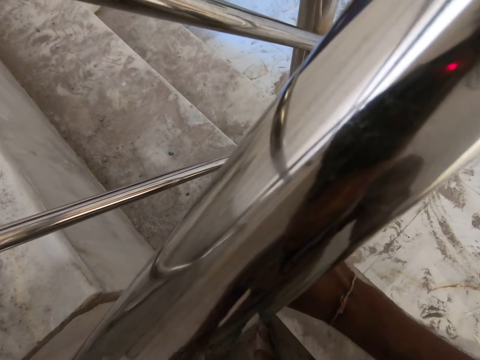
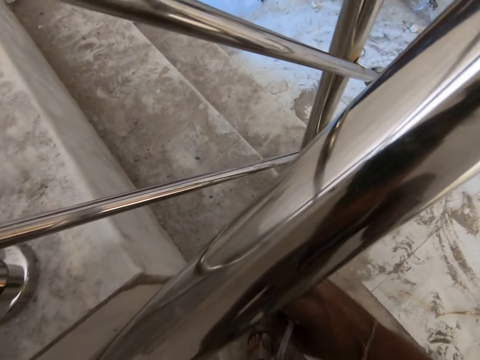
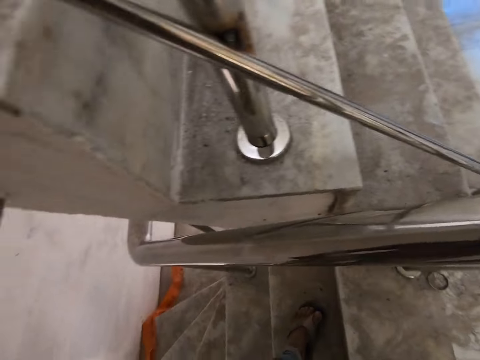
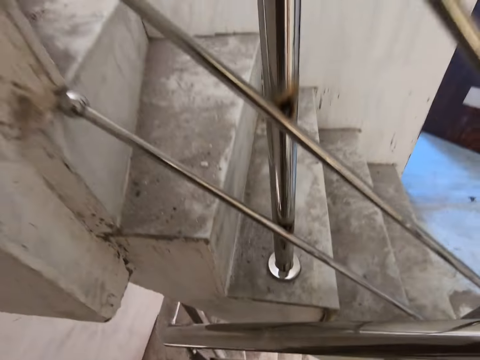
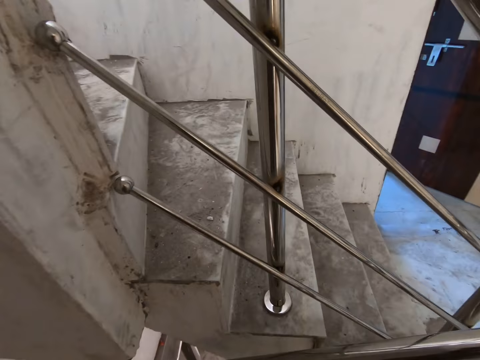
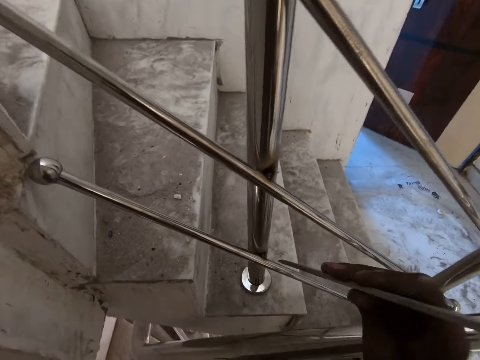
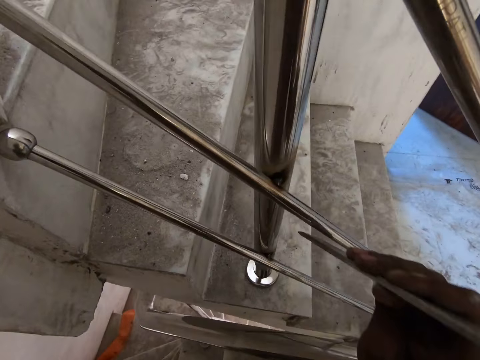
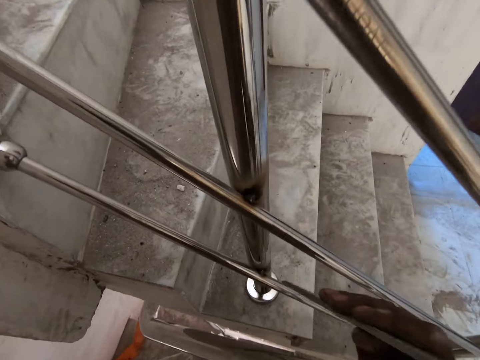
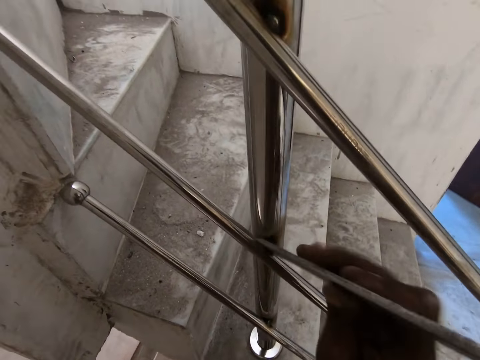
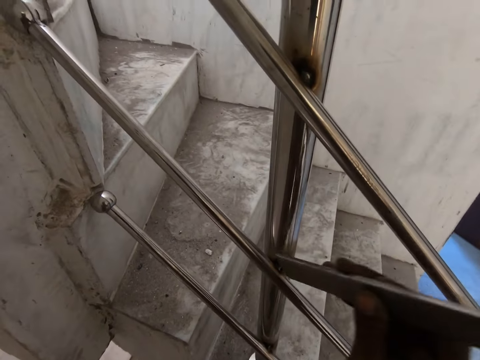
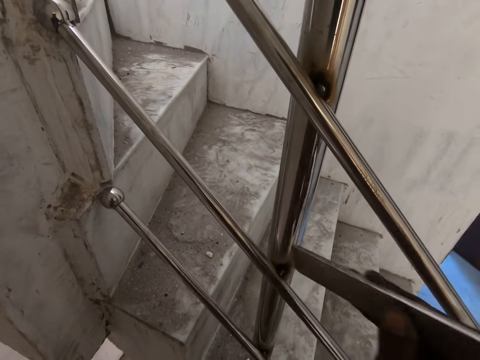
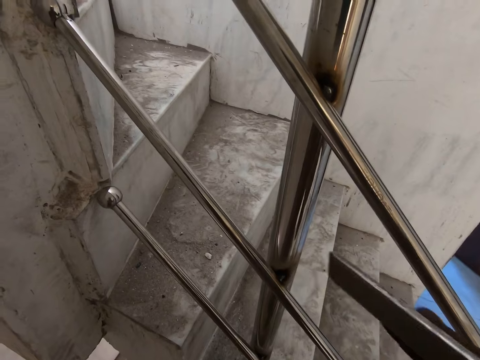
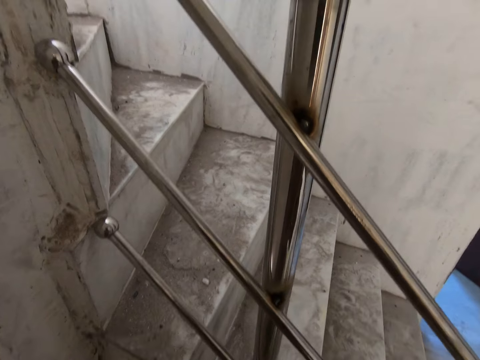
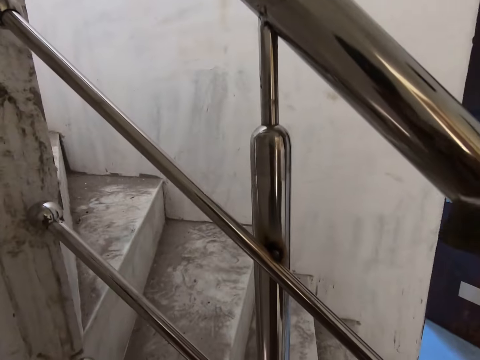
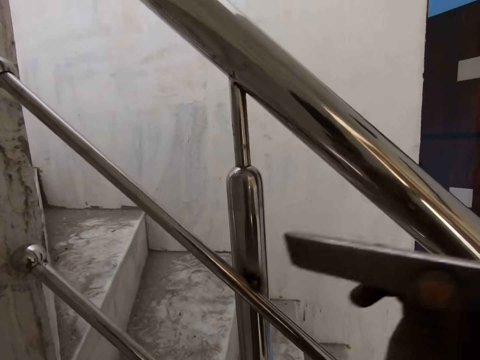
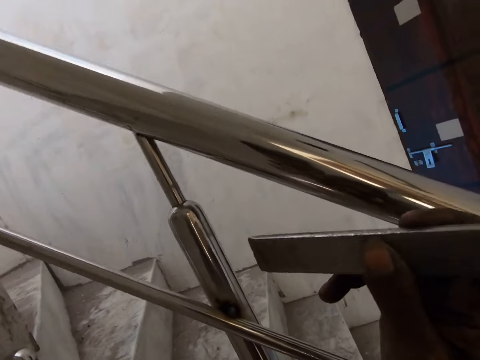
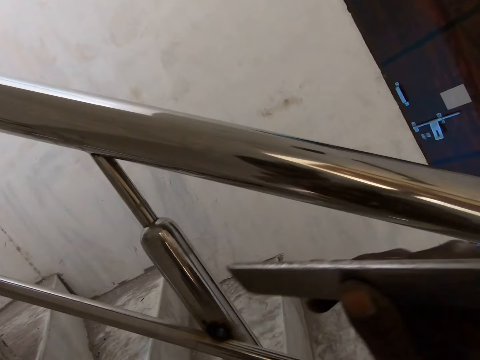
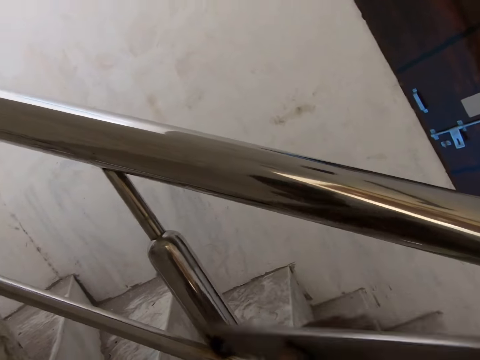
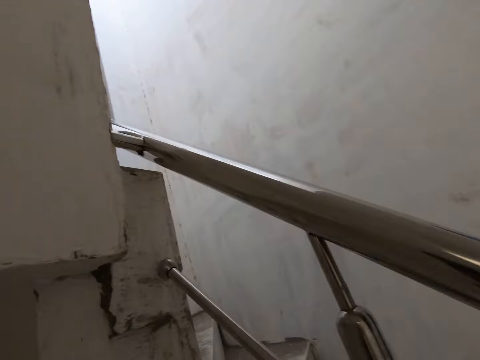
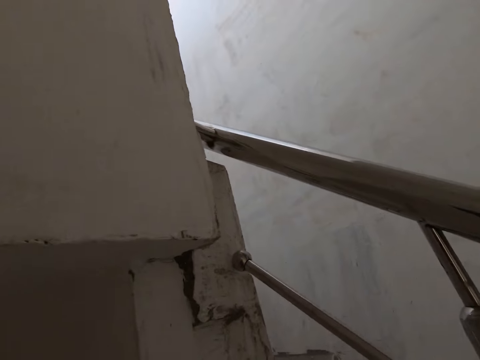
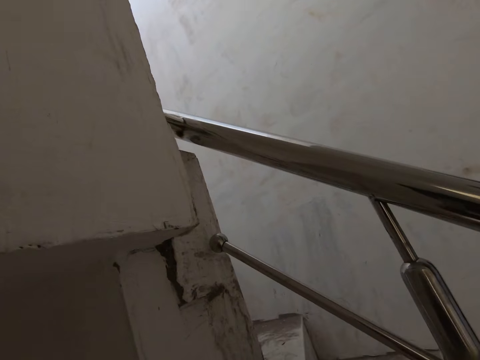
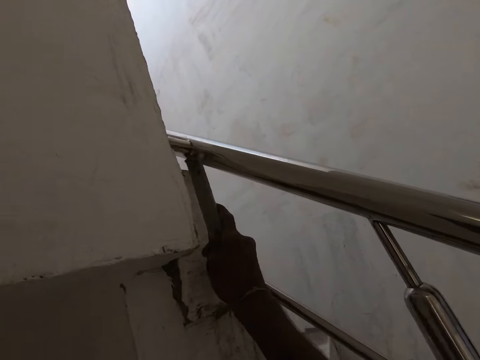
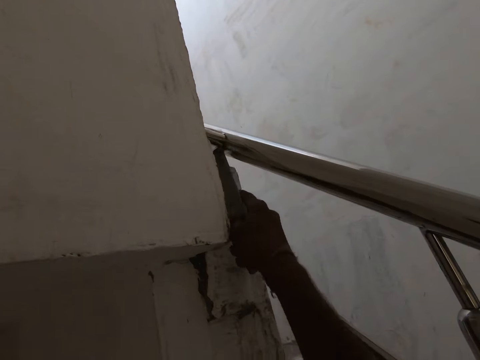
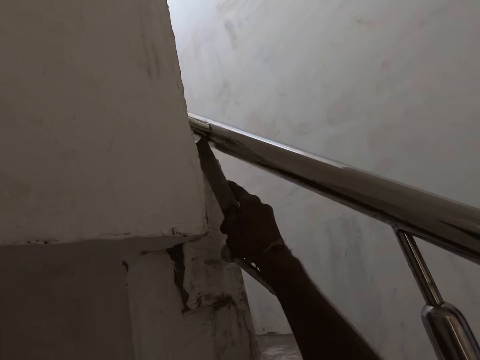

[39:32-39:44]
The camera wearer looks around the stairs railing. He hits the staircase rail with the metal in his right hand. He smoothens railing joints with the carbide chisel.

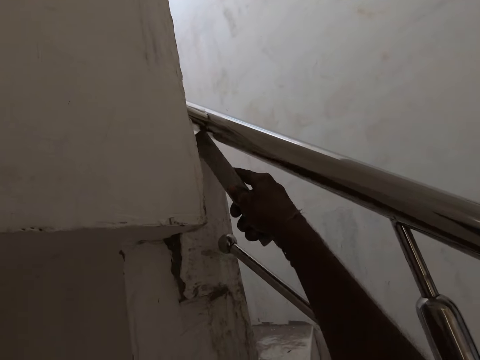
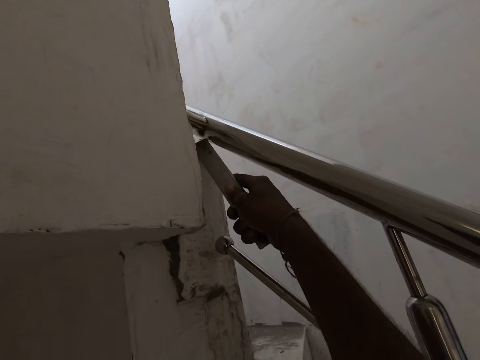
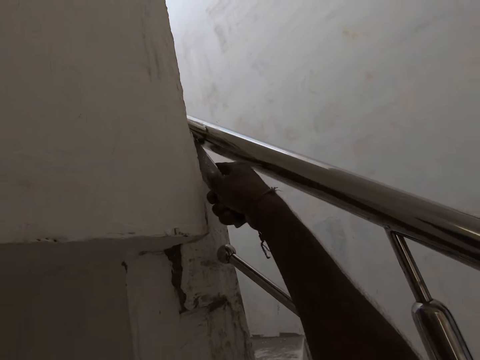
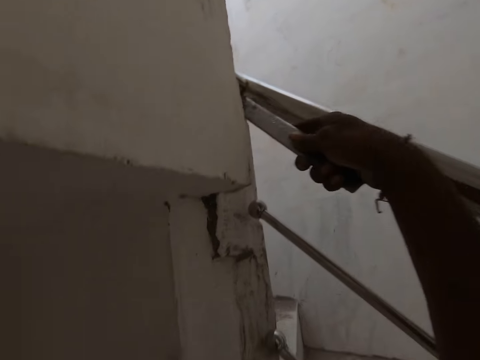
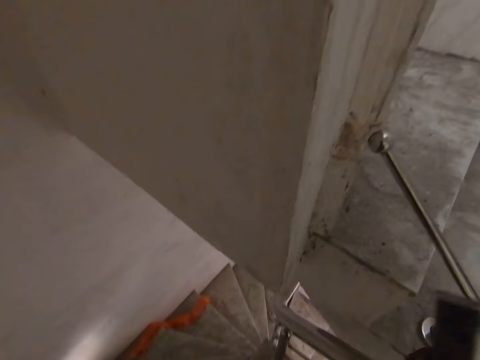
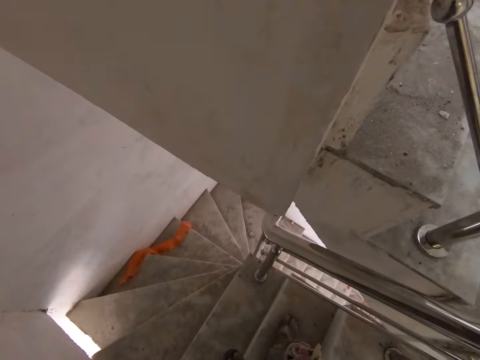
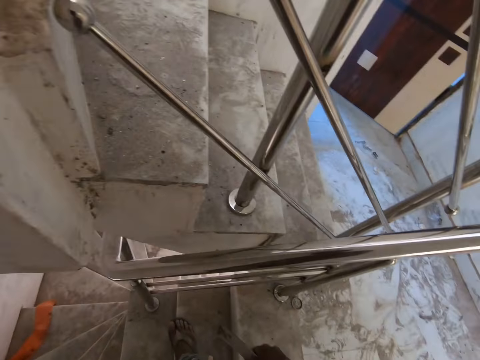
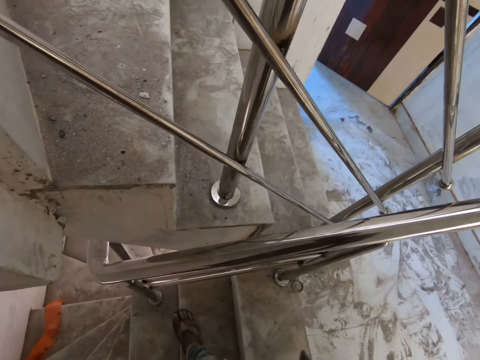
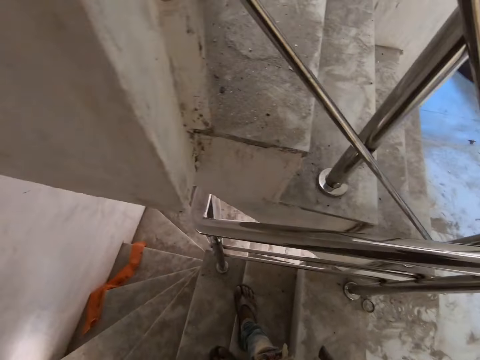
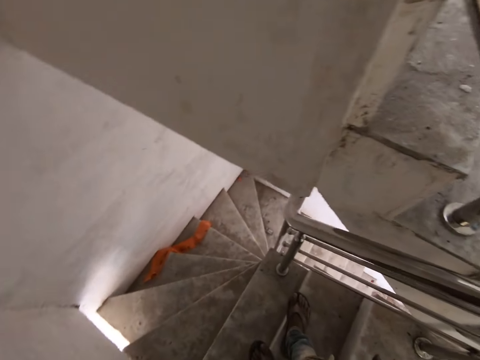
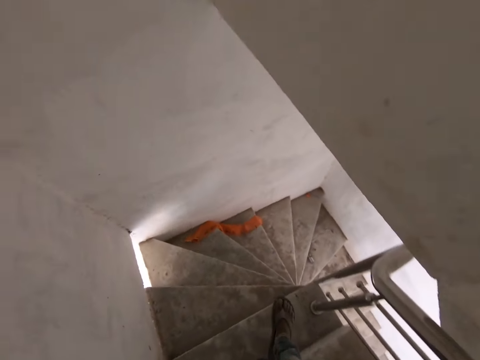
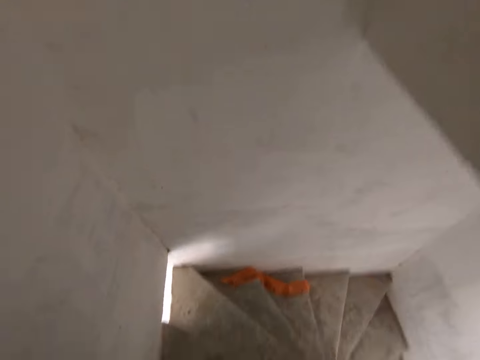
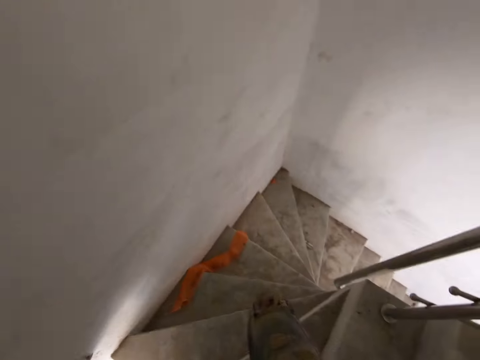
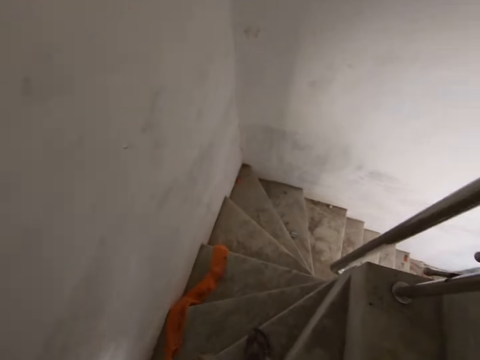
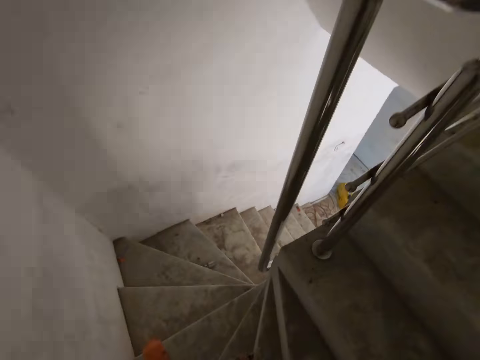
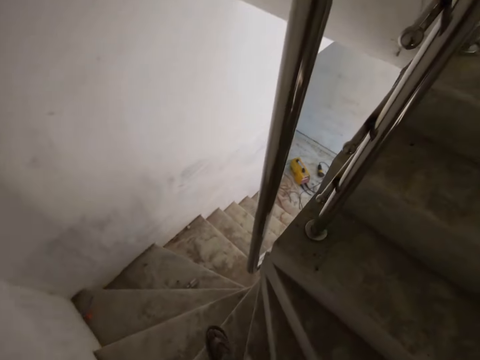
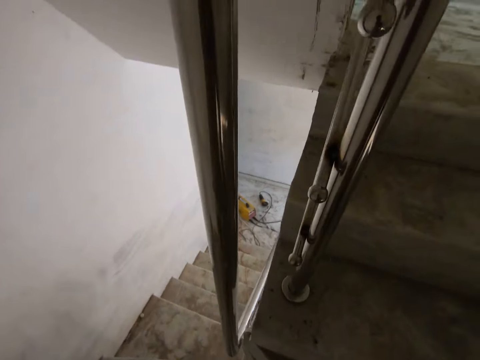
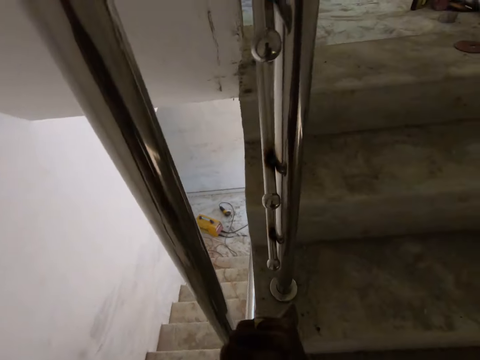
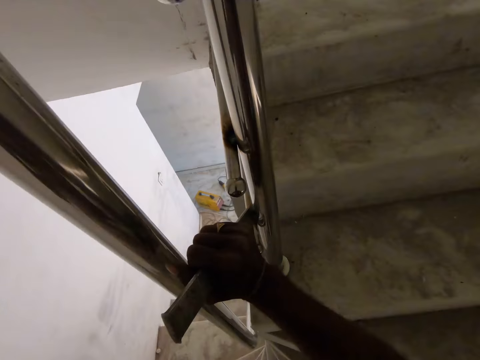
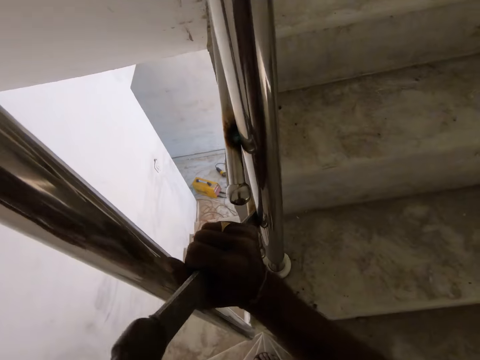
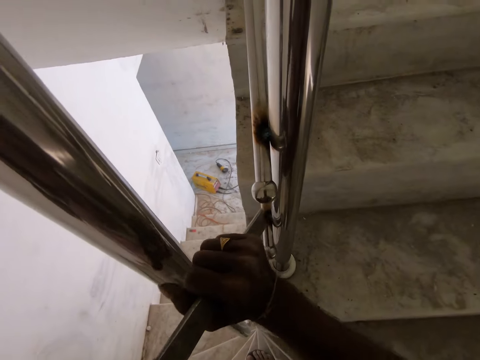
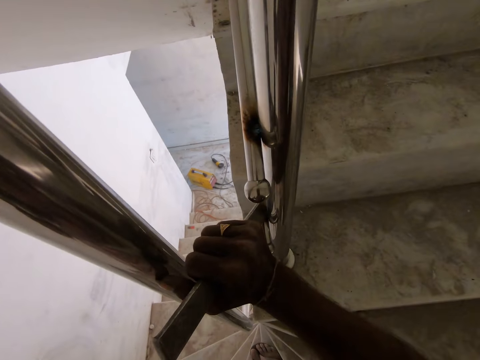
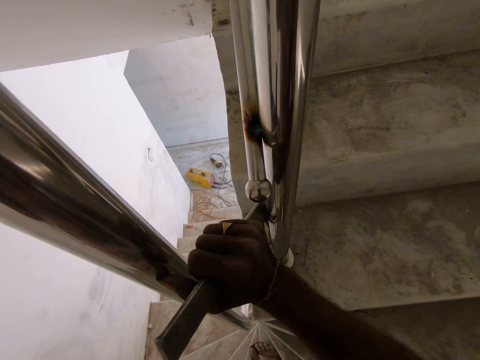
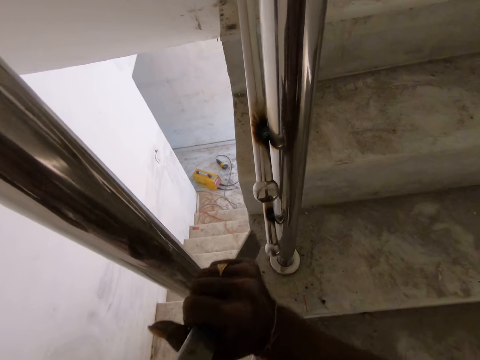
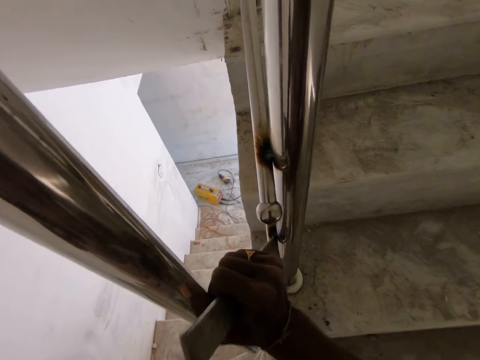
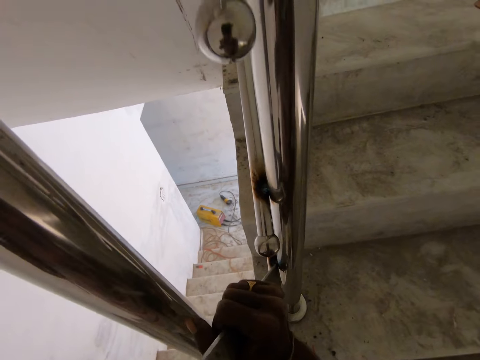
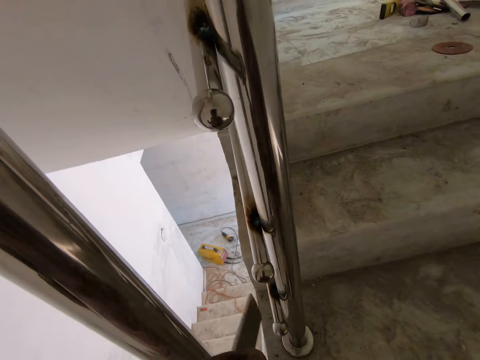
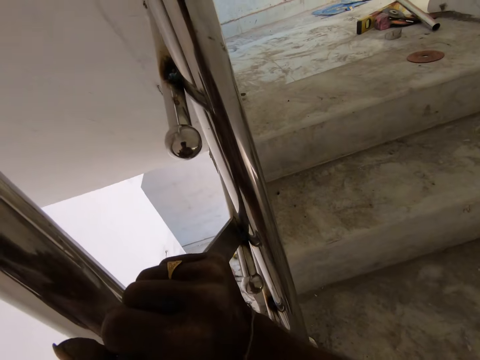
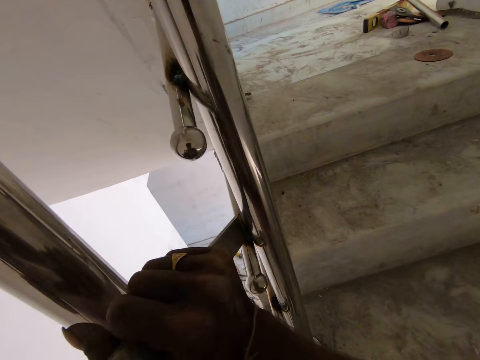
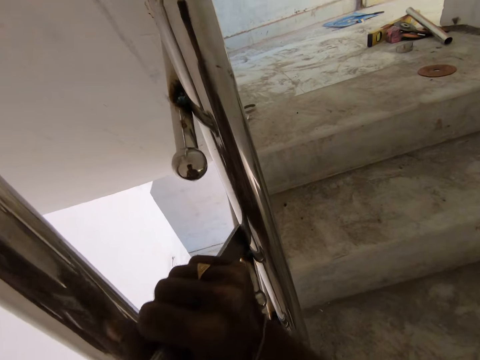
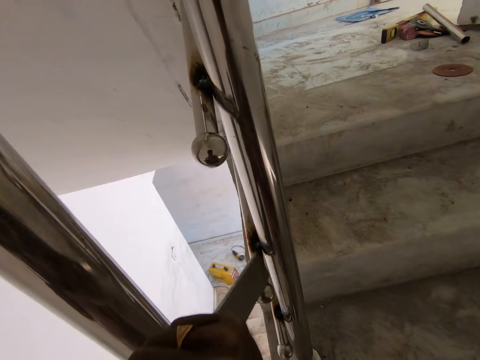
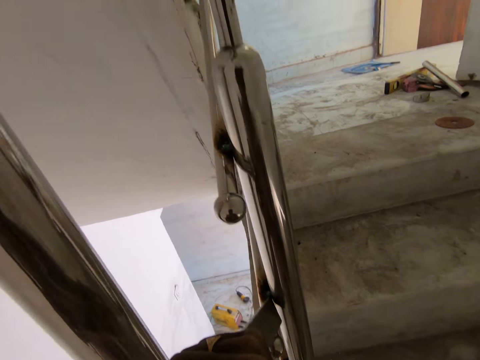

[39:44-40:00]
The camera wearer looks around the railing. He walks downstairs. He adjusts the carbide chisel. He hits the staircase rail with the hammer in his left hand. He smoothens a railing joint with the carbide chisel and the hammer. He adjusts the carbide chisel. He smoothens the railing joint with the carbide chisel and the hammer.
